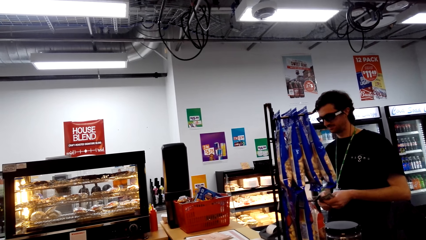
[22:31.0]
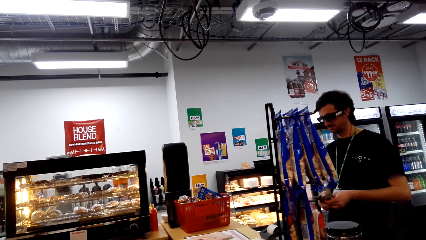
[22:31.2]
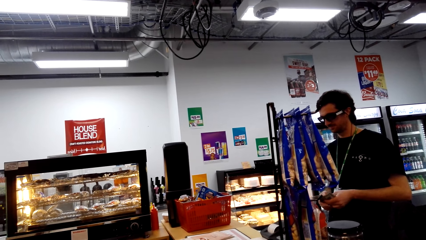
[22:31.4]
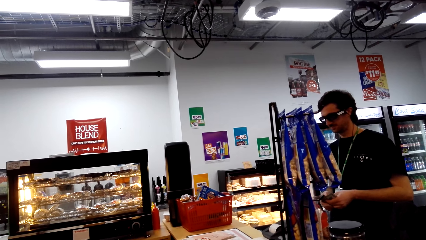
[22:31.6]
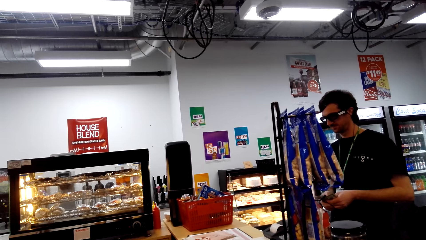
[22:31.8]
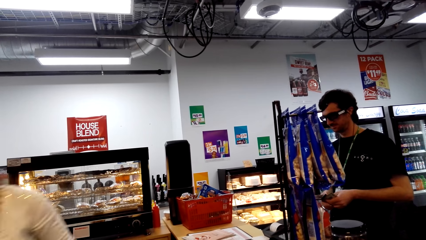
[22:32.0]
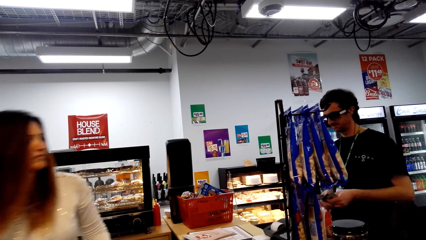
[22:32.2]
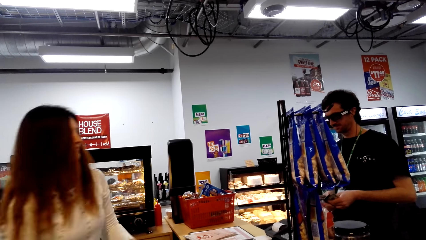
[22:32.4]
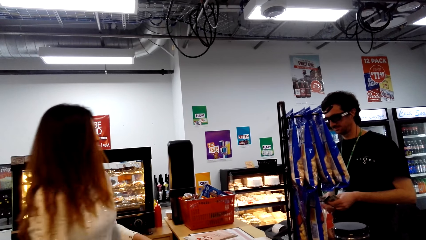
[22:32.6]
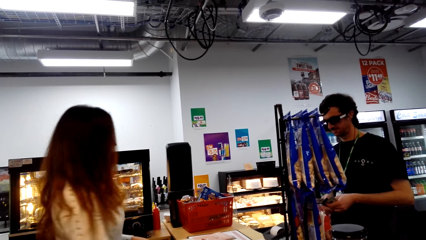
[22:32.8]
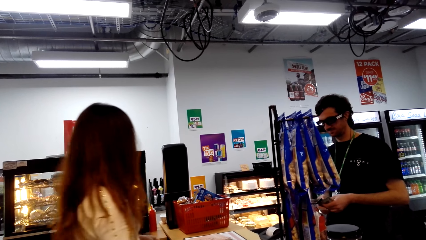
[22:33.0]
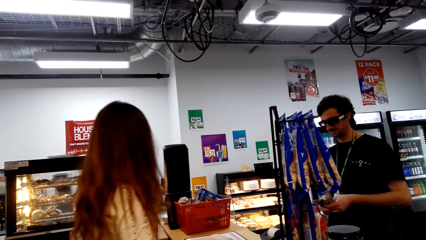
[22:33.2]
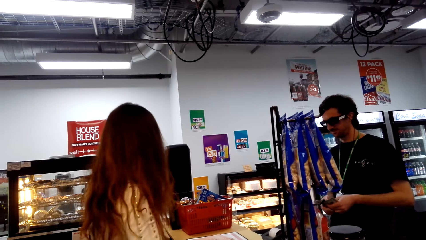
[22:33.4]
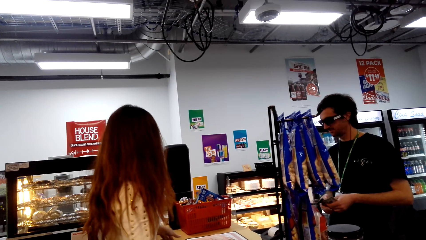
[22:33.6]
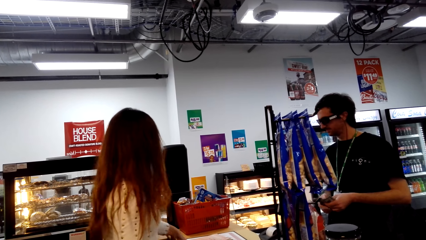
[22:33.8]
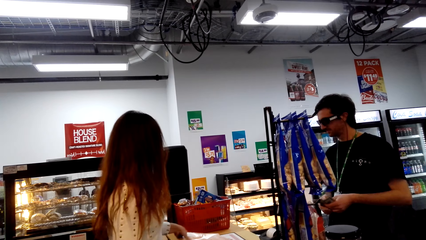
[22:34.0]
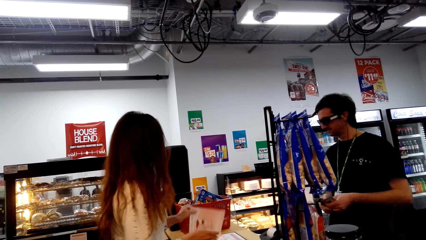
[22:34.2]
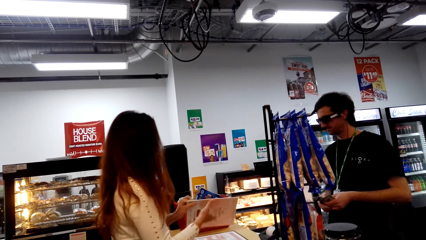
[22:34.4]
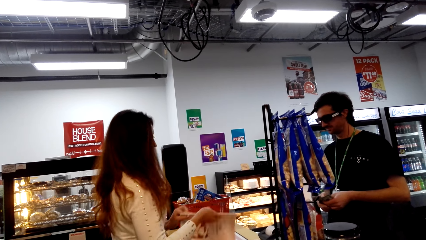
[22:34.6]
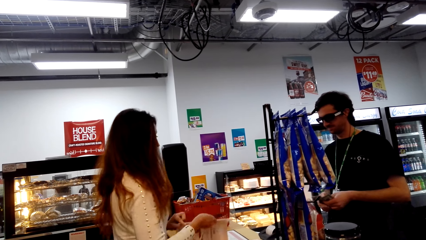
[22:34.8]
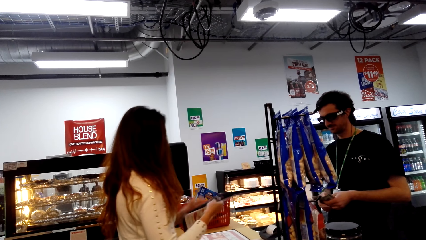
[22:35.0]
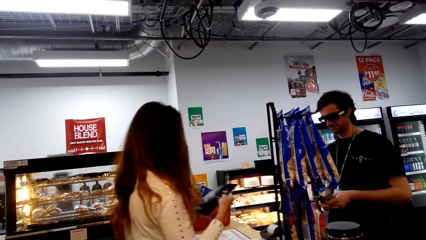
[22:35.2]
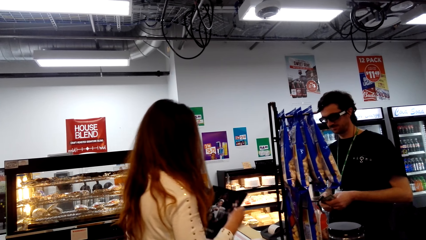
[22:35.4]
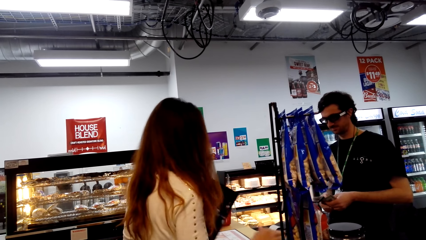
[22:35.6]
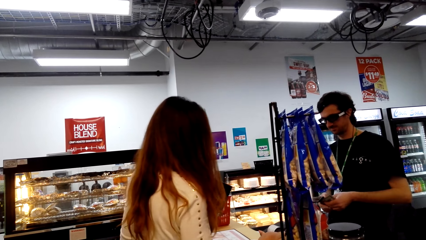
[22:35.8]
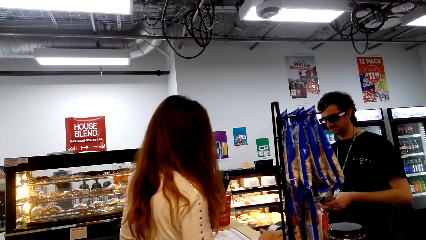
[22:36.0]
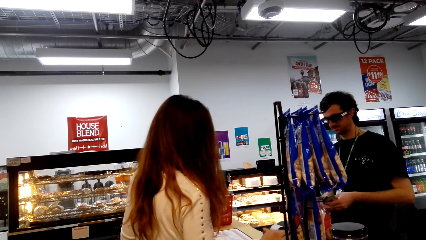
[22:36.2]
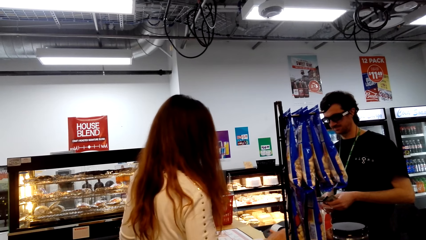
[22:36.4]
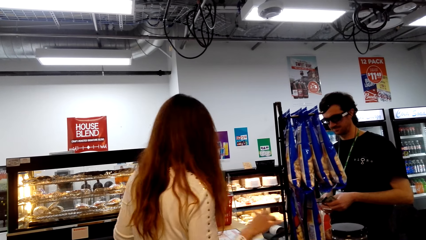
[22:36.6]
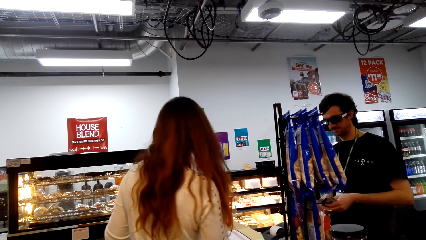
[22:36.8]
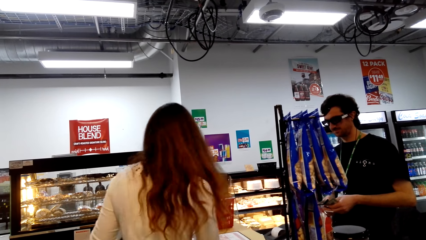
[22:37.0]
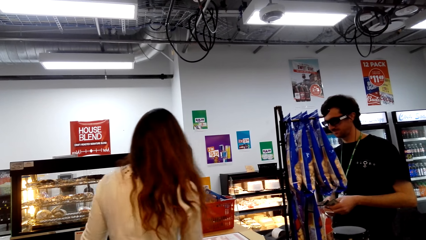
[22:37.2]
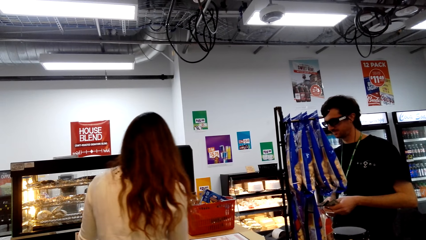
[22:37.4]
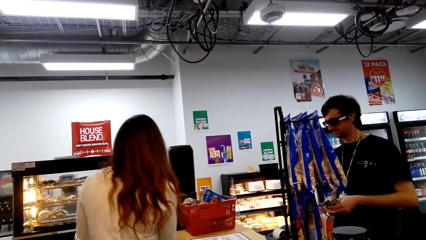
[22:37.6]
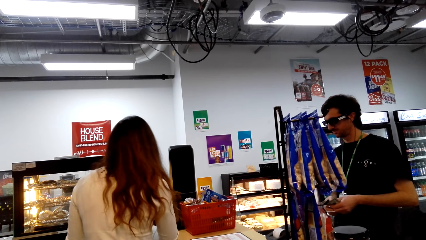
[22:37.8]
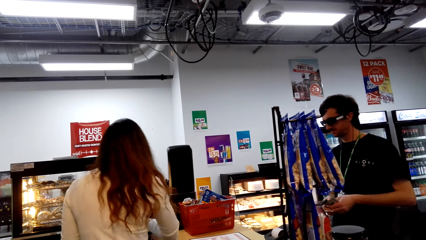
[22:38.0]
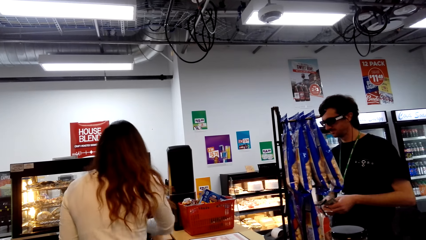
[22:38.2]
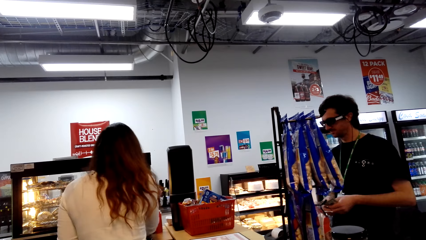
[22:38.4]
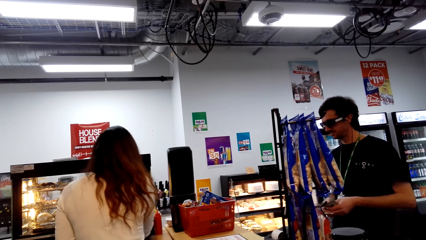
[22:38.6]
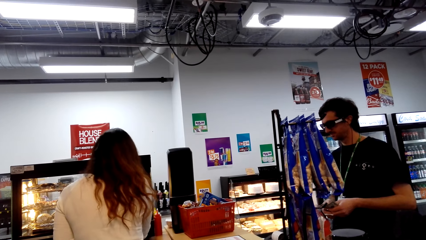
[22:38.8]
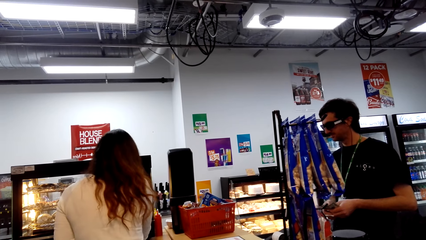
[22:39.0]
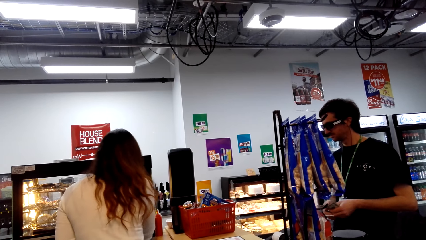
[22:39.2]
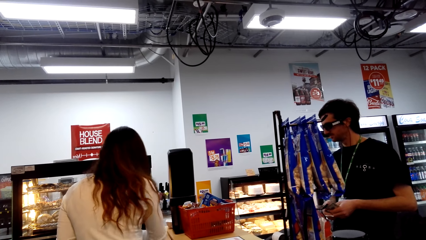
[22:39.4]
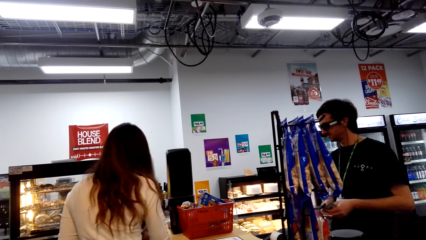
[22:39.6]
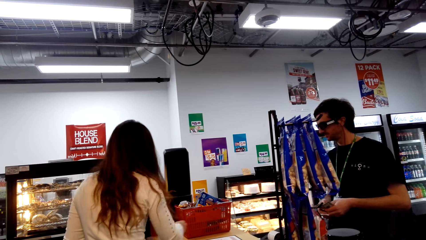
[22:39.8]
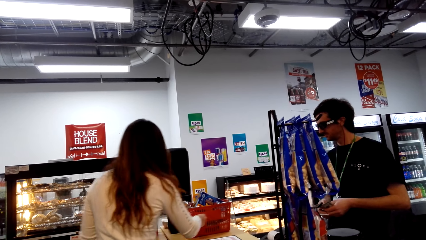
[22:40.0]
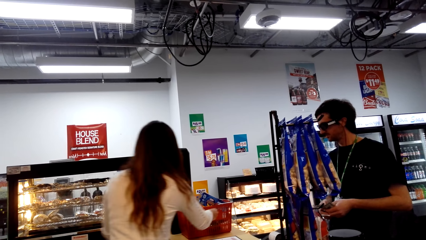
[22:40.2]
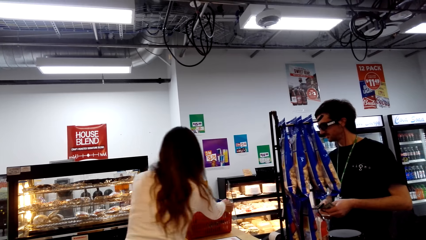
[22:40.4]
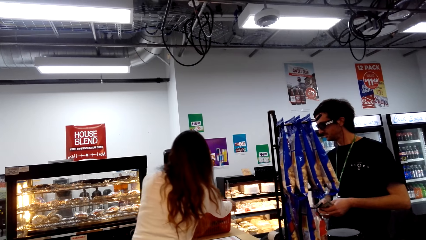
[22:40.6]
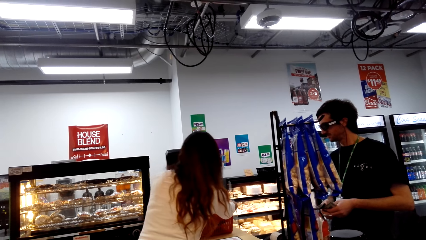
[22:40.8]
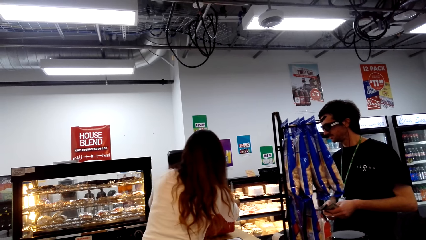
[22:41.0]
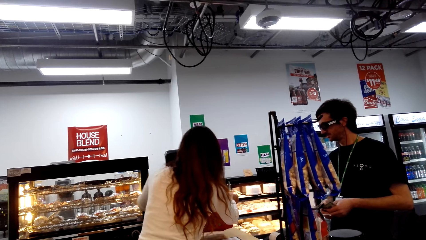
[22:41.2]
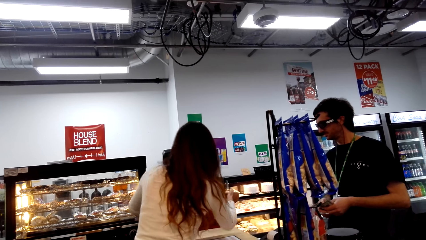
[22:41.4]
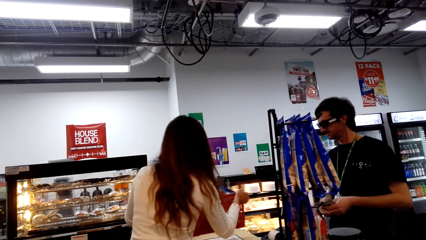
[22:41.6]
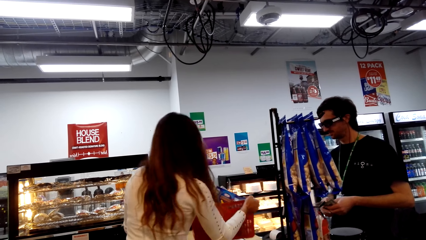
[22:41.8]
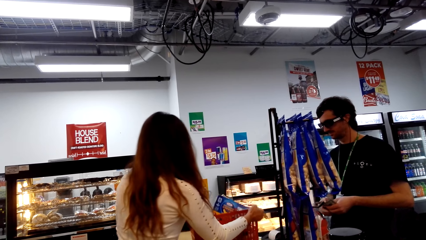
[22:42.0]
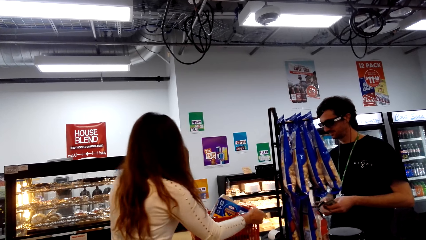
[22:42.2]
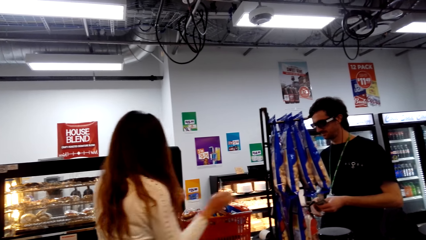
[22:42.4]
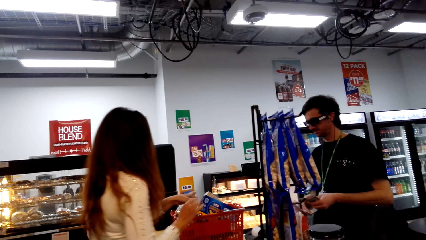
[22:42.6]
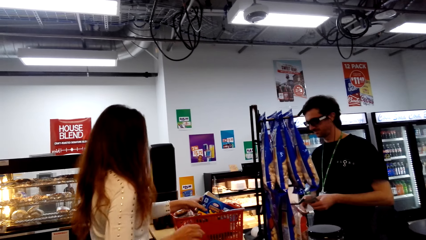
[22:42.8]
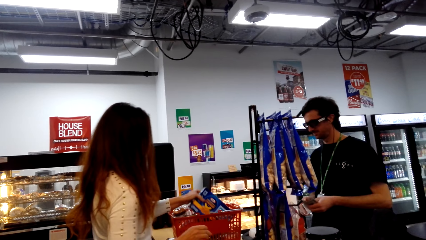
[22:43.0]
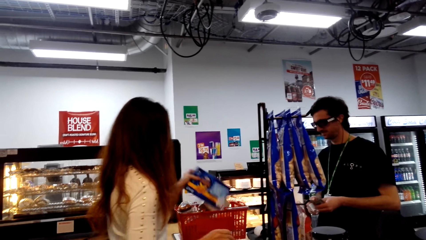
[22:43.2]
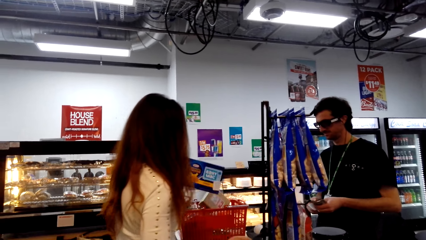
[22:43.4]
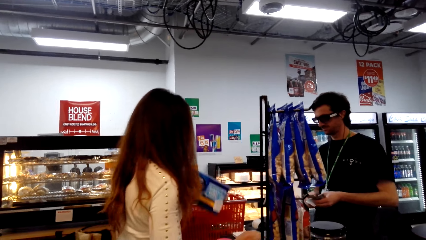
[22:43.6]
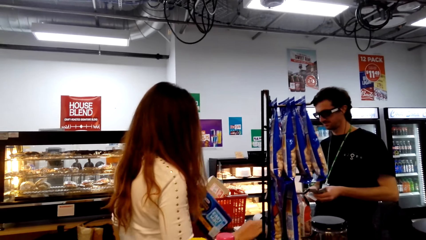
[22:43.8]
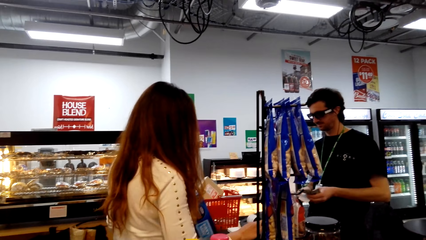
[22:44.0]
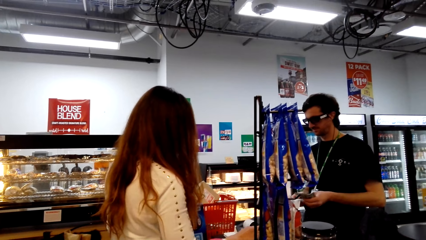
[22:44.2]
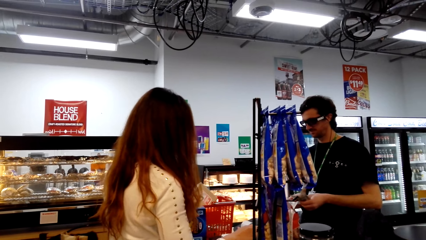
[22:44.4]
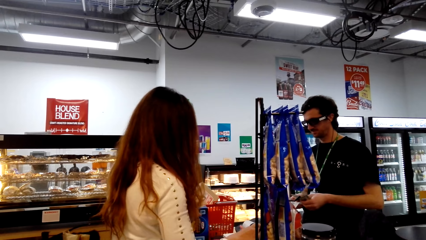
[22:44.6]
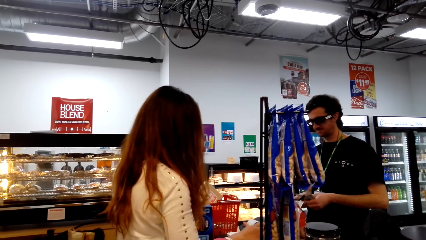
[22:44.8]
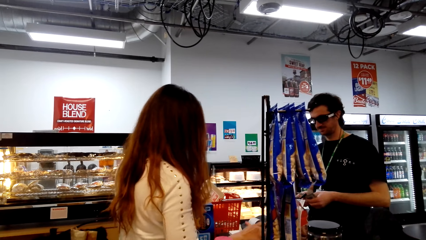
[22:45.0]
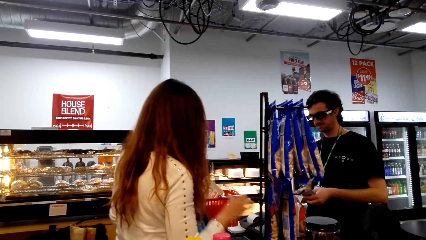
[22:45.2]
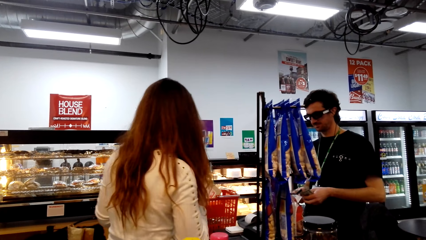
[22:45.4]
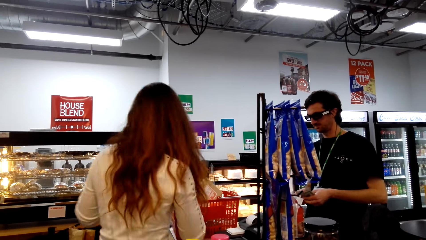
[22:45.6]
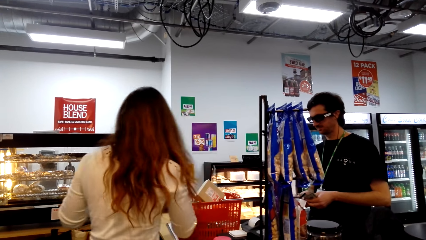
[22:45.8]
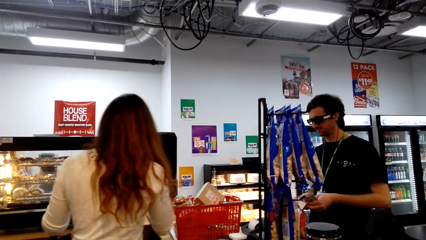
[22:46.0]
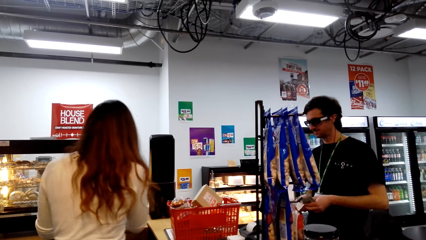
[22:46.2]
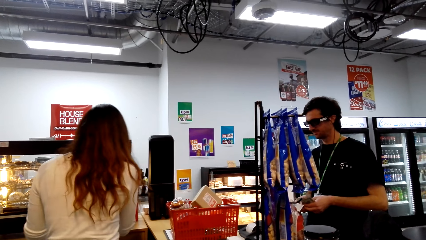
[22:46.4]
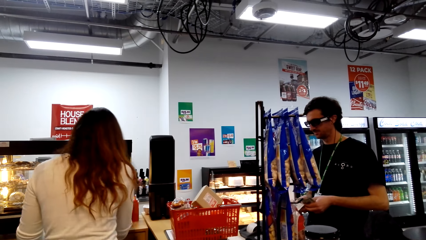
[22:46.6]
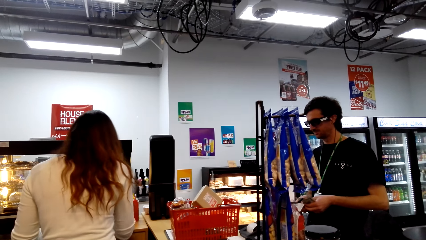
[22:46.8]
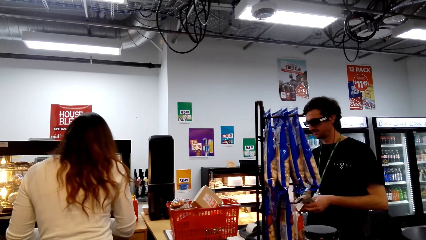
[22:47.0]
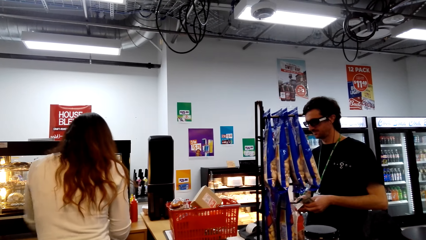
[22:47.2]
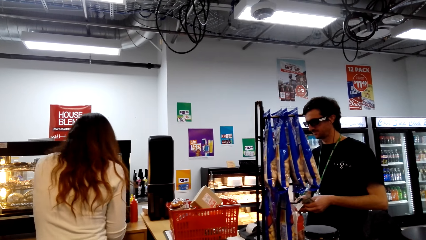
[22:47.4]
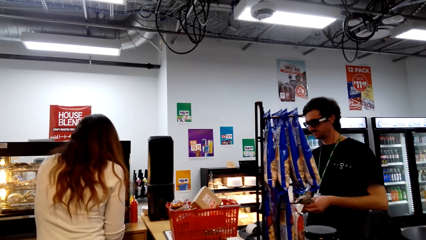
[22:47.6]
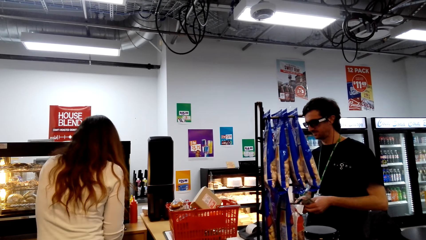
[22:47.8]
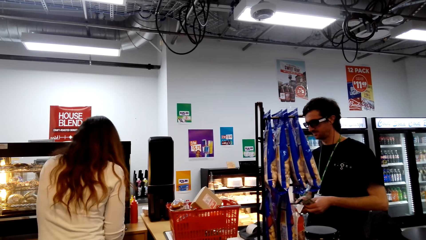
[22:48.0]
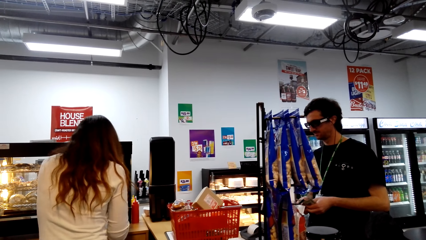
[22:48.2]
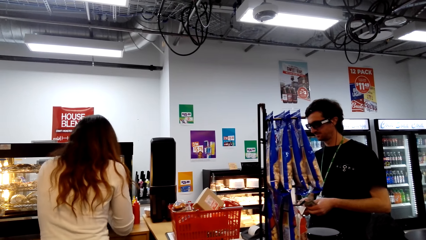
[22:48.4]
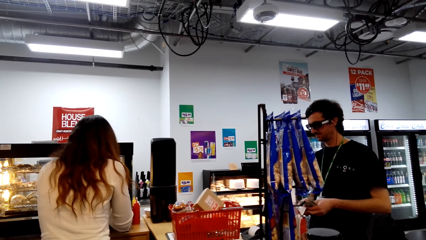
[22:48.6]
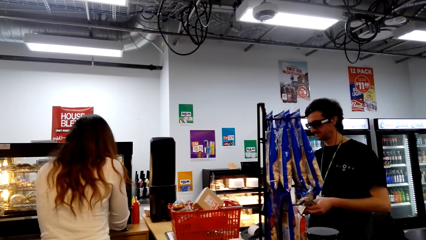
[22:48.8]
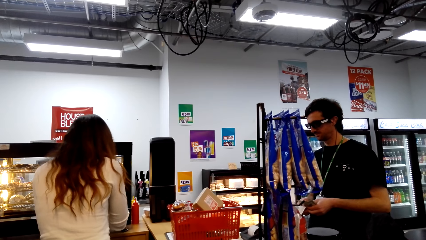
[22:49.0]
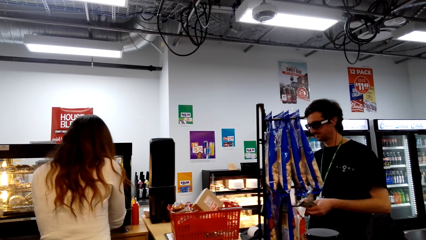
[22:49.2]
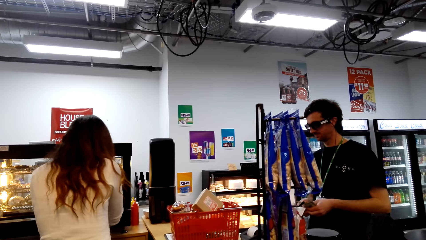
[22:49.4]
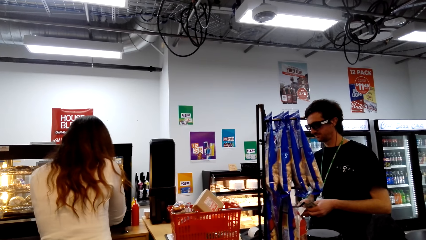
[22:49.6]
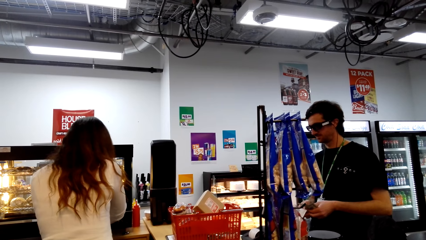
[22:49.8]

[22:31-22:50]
The camera wearer looks around. A lady lifts a book. The lady presses the money machine and puts the book away. The lady takes another basket. The lady lifts the basket trolley. The lady takes a box. The lady presses the machine. The lady presses the machine again. The lady packs the packet of something in a shopping bag.
